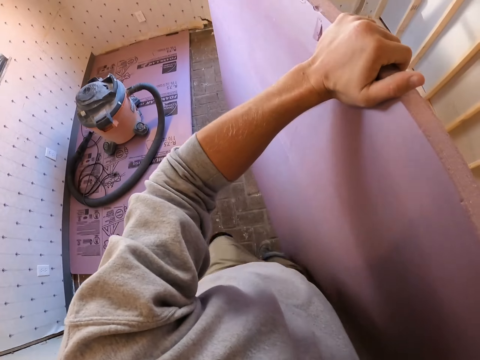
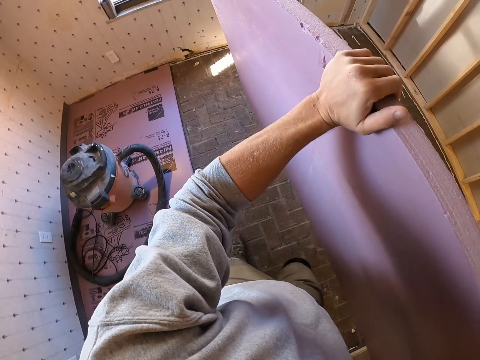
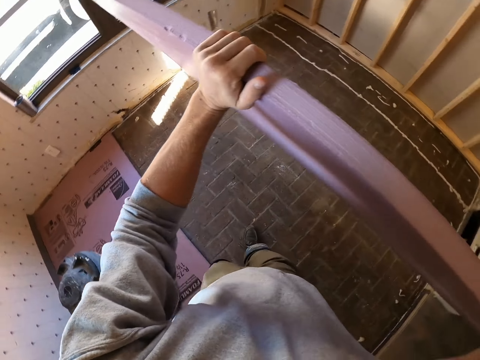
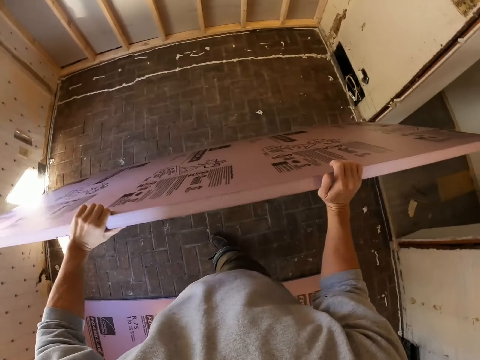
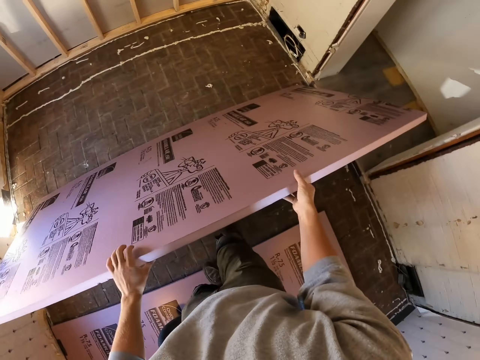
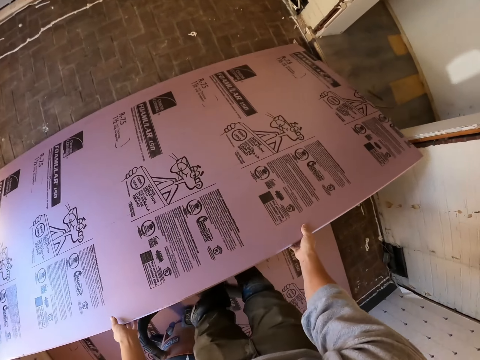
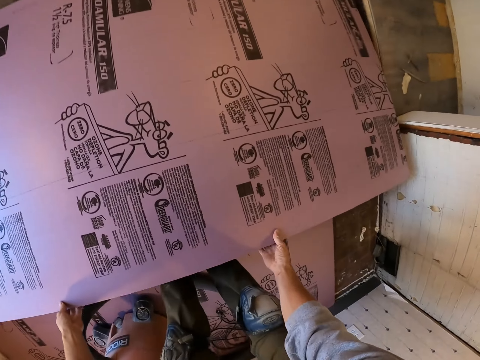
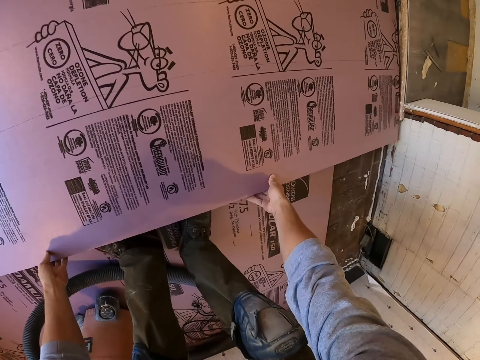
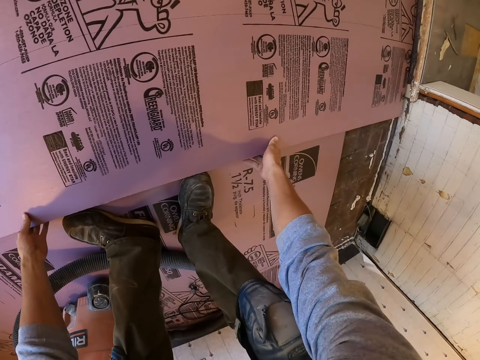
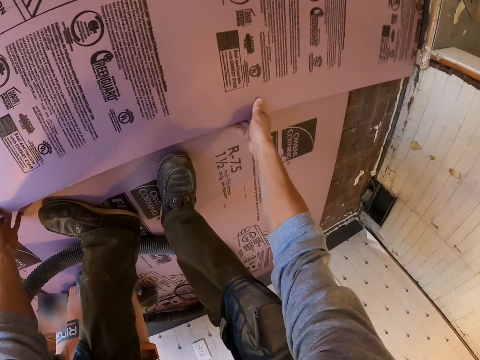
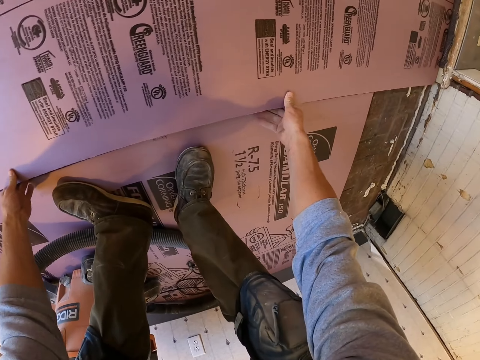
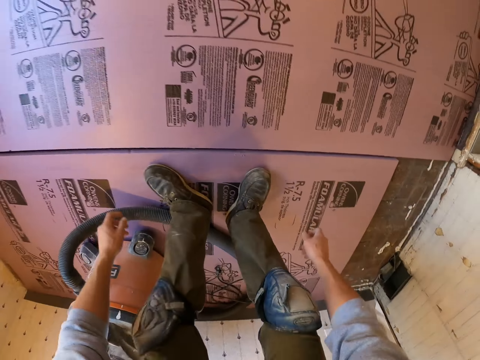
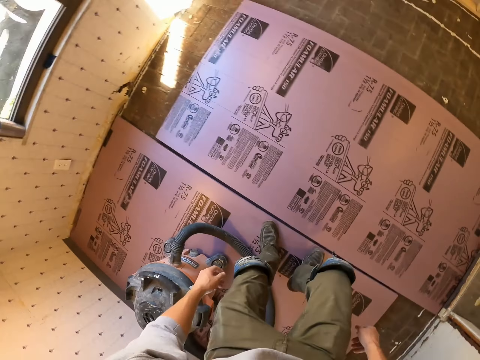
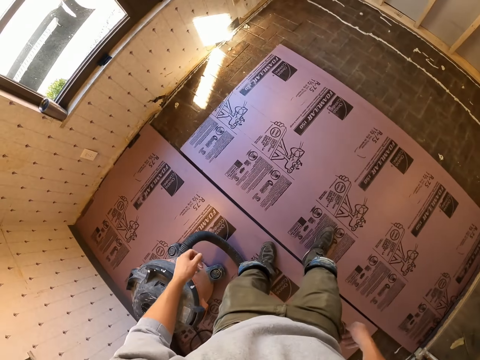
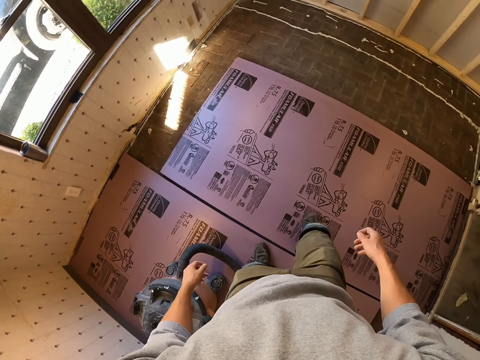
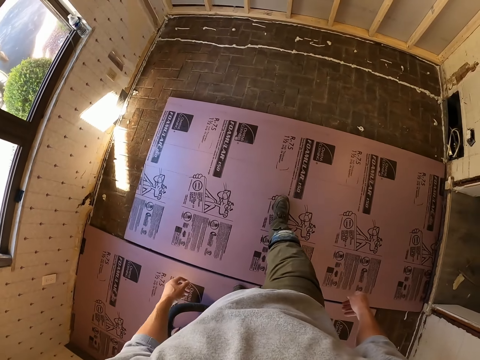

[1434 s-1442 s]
The camera wearer places the plywood on the floor. They walk in the room.

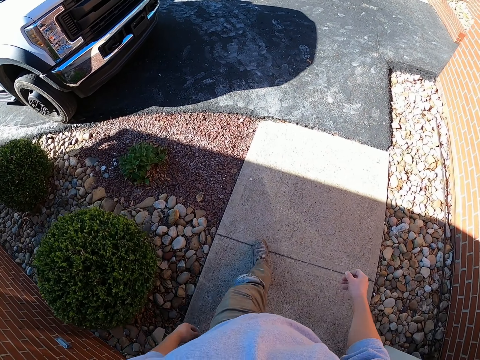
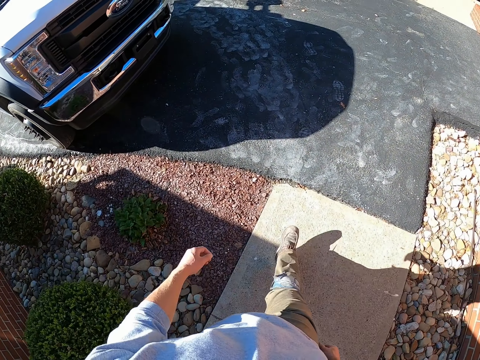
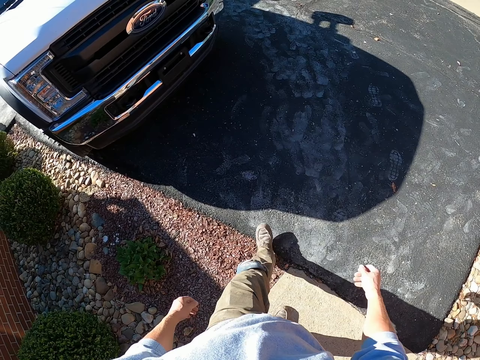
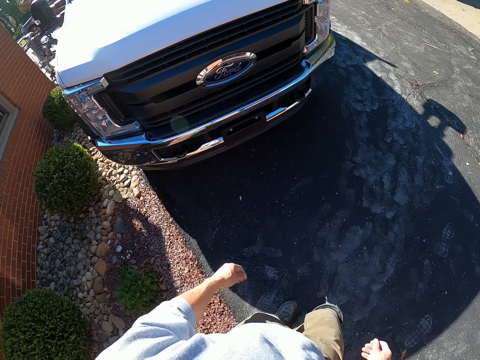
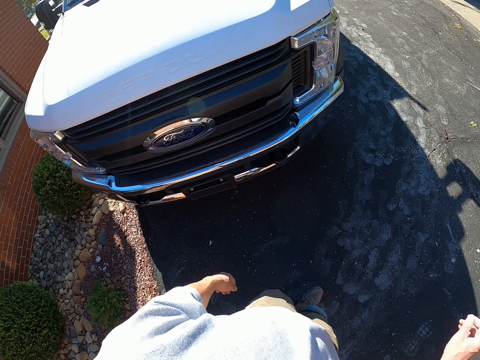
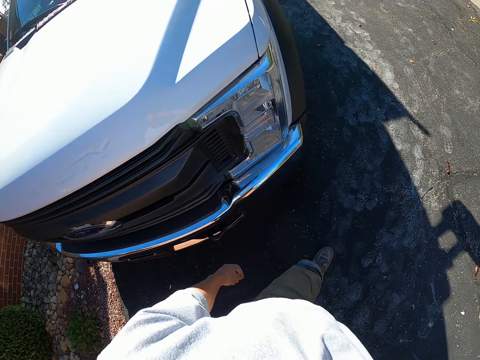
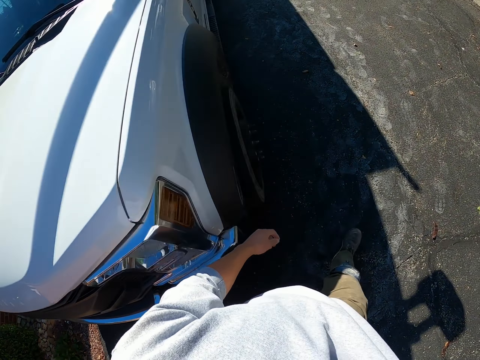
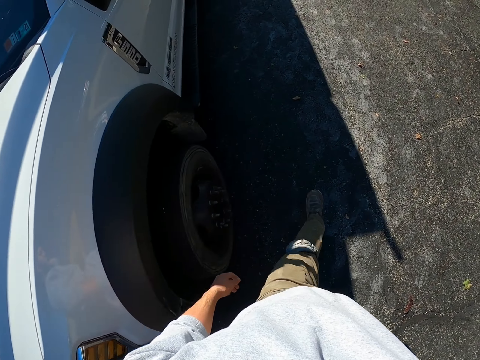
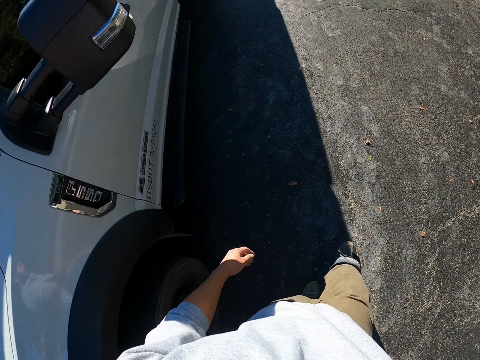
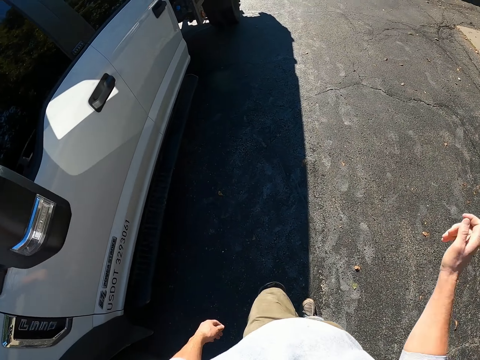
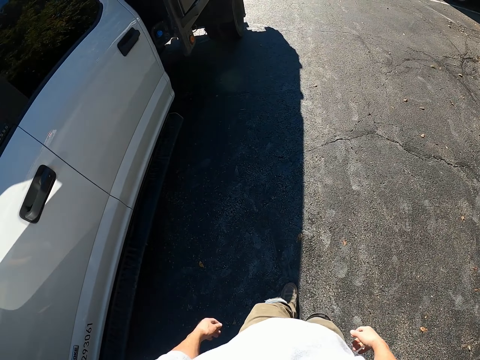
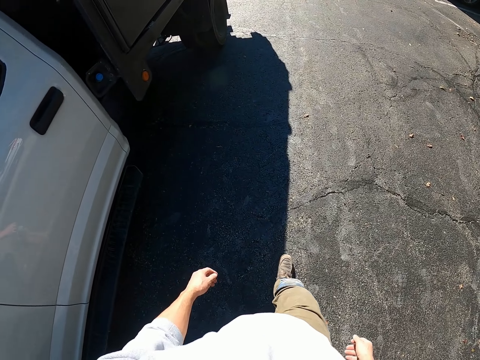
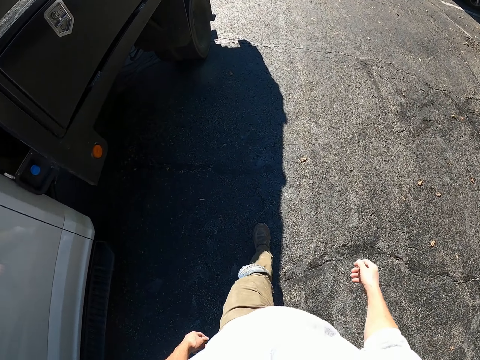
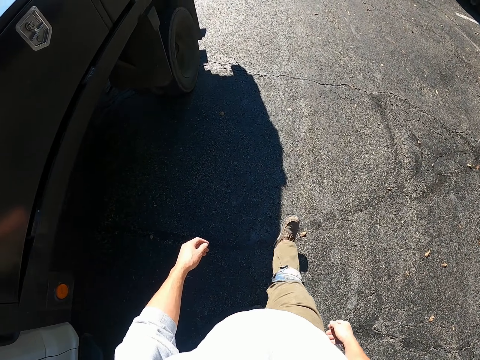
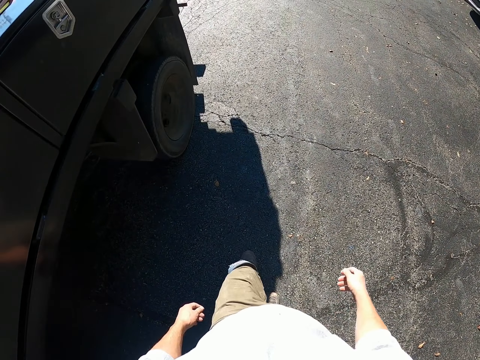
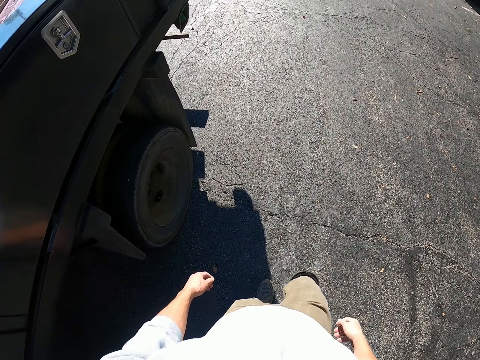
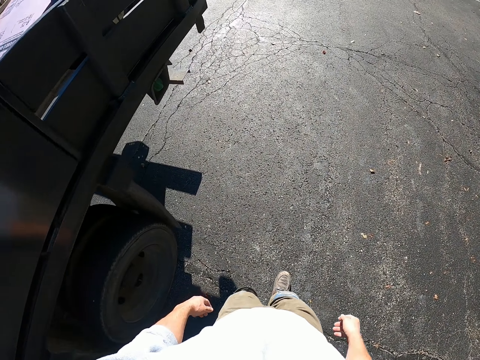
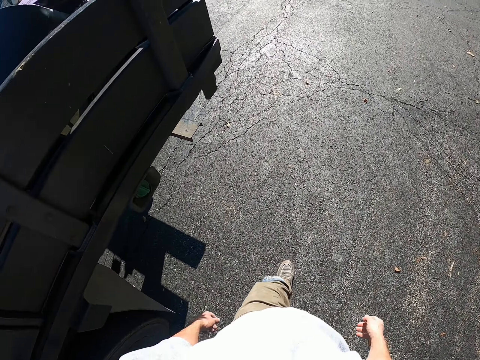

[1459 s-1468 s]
The camera wearer lifts his hand.

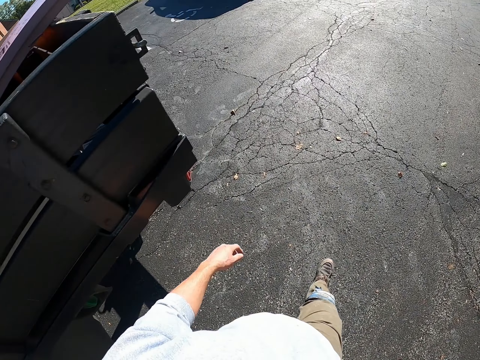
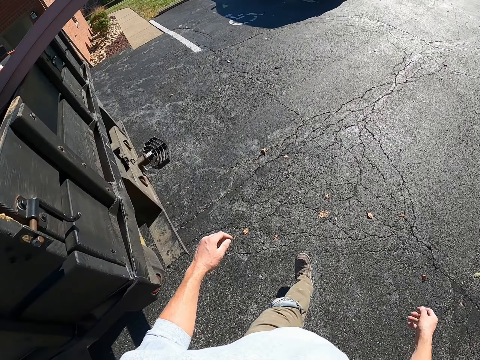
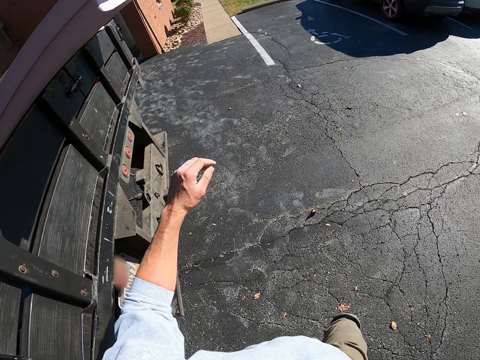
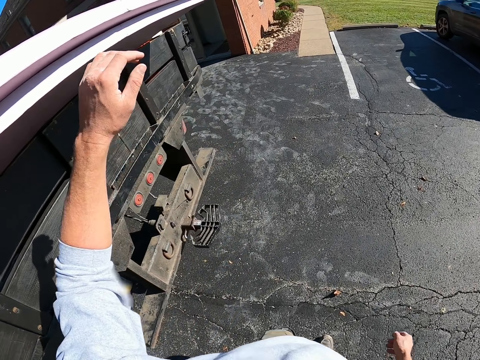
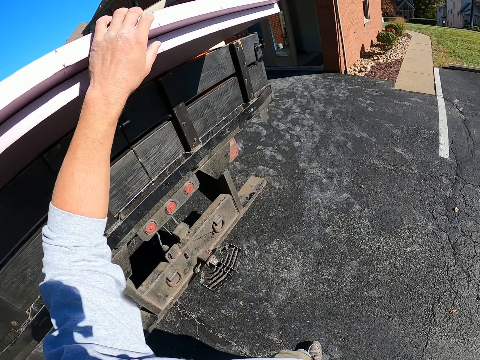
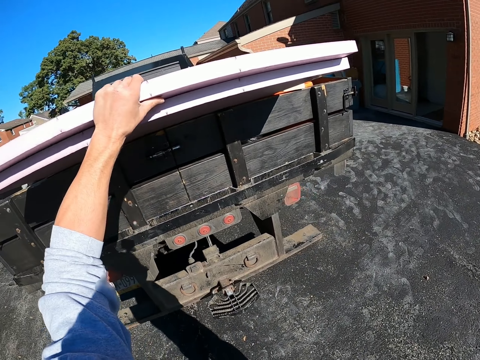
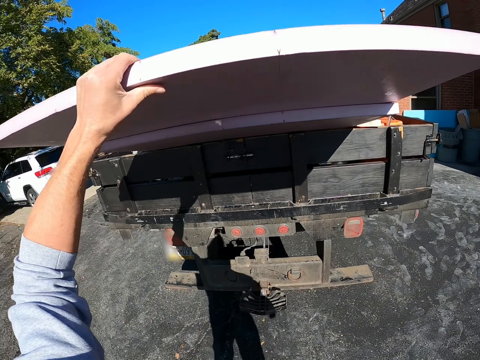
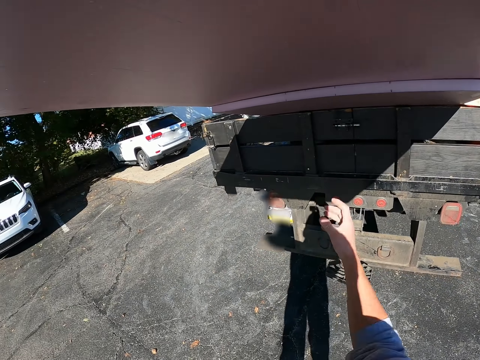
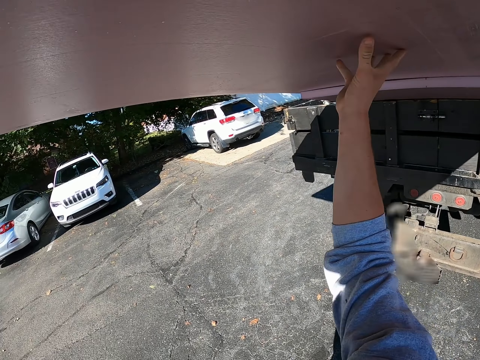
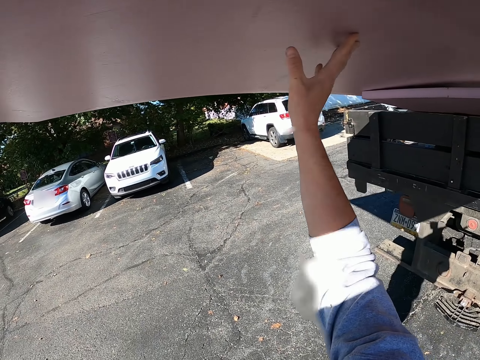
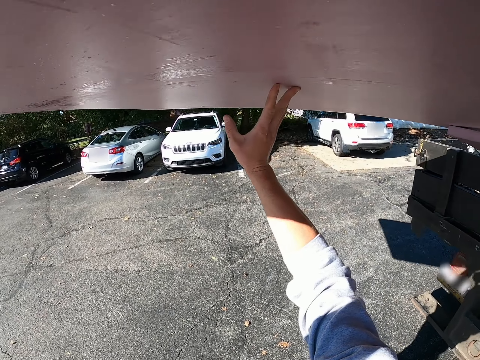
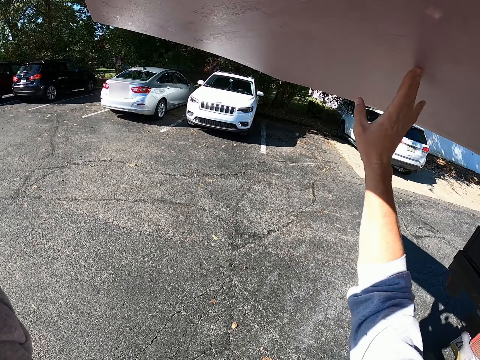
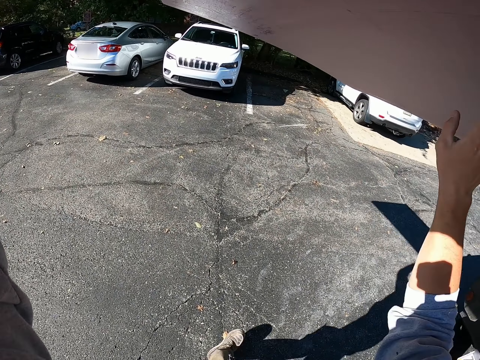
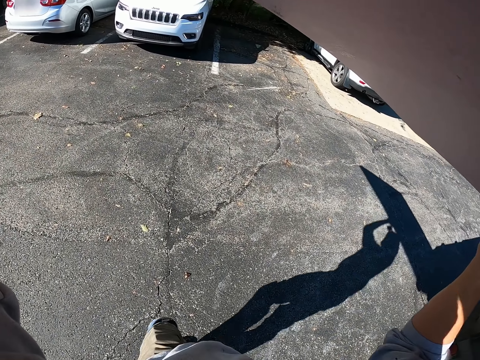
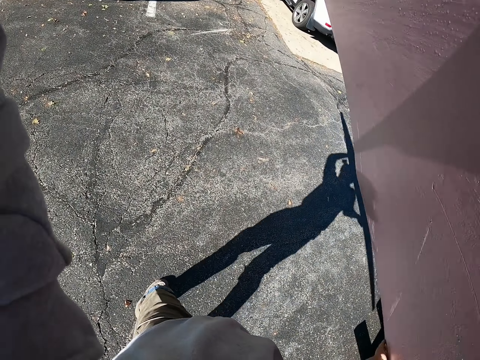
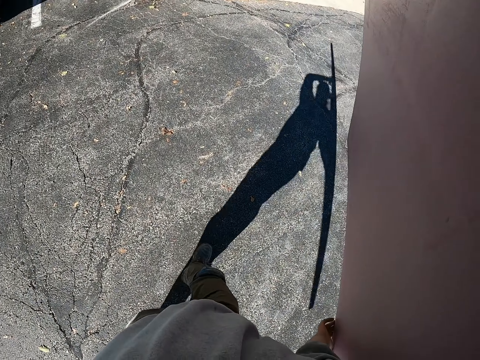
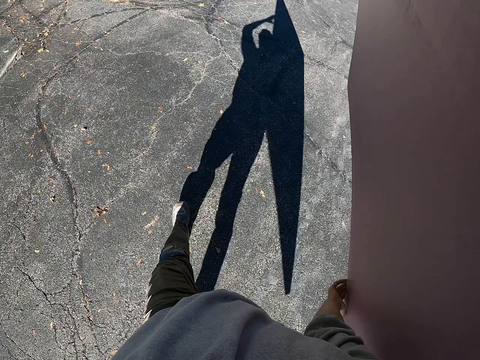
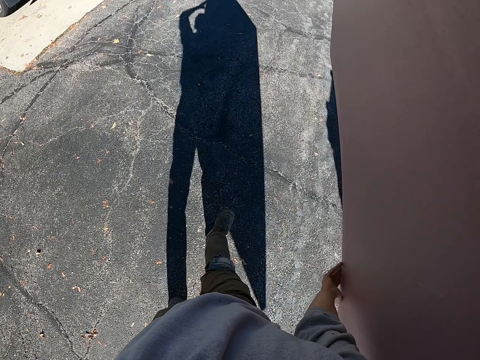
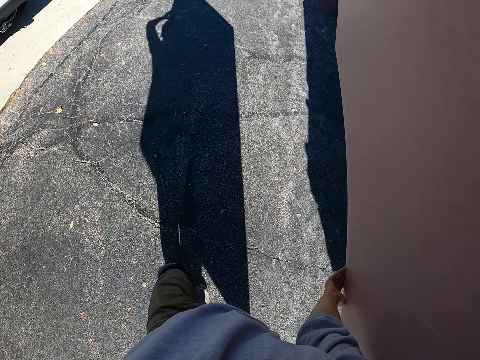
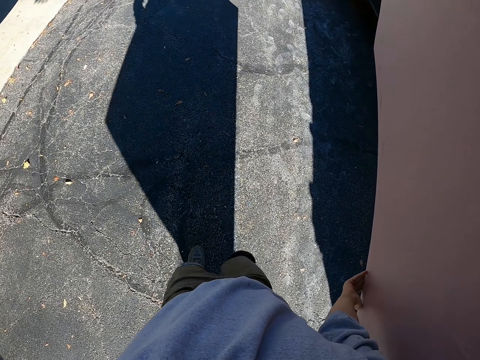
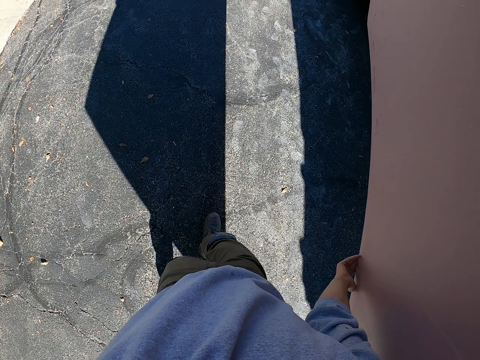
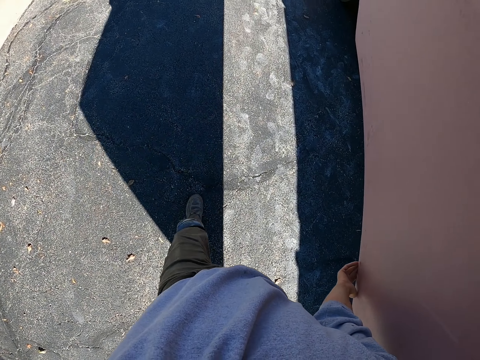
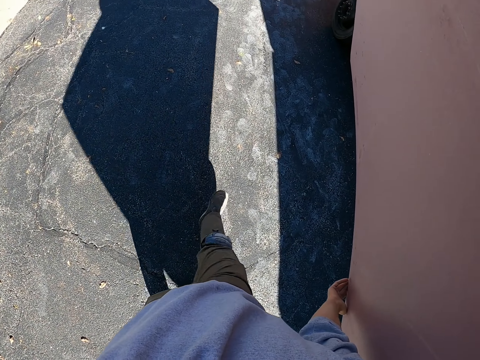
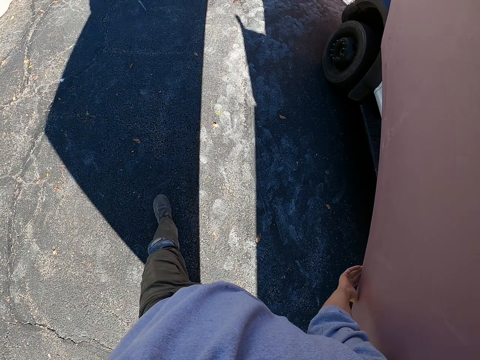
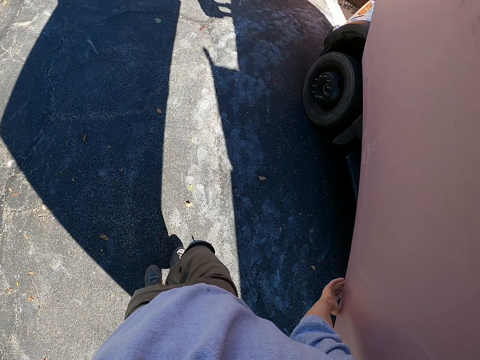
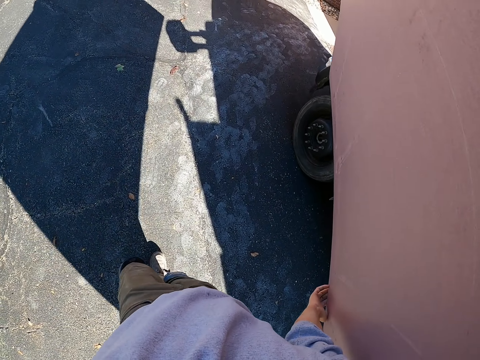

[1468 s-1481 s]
The camera wearer takes the plywood from the truck. They carry the plywood to the house.
